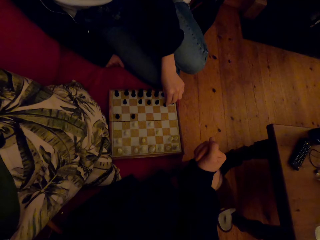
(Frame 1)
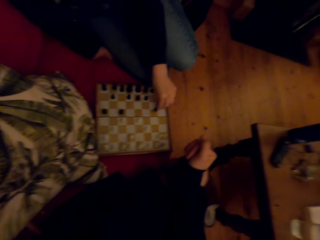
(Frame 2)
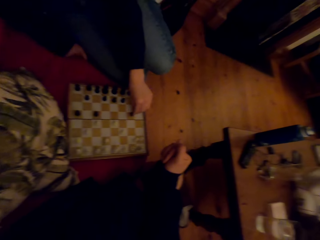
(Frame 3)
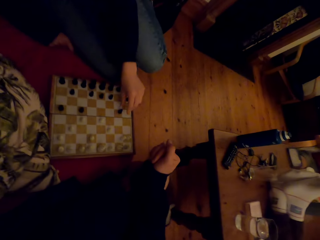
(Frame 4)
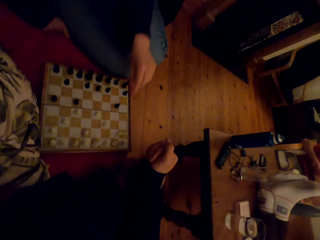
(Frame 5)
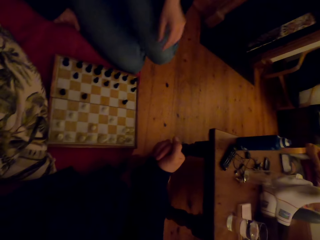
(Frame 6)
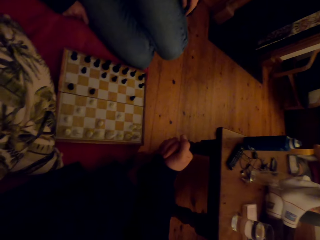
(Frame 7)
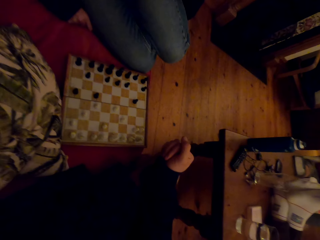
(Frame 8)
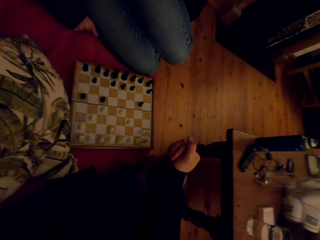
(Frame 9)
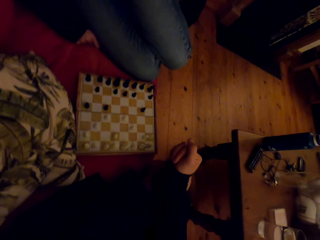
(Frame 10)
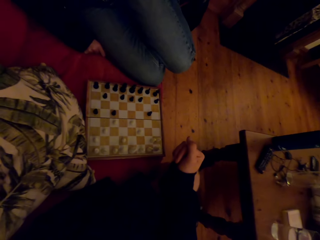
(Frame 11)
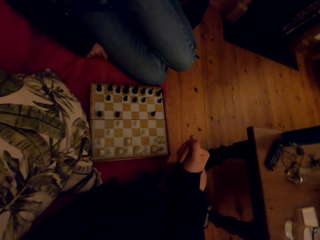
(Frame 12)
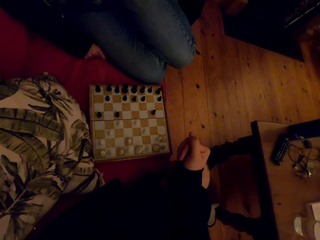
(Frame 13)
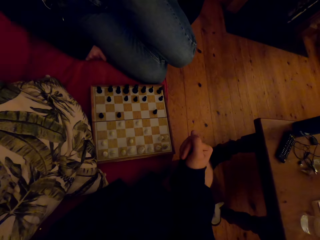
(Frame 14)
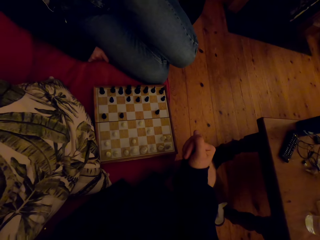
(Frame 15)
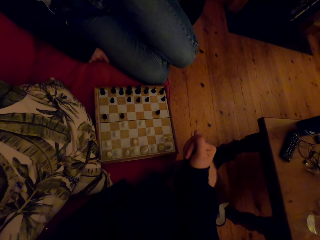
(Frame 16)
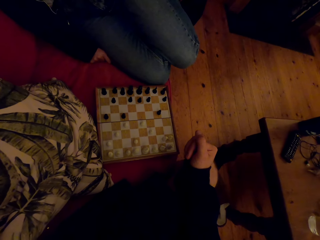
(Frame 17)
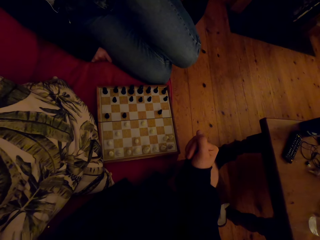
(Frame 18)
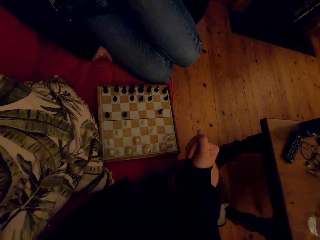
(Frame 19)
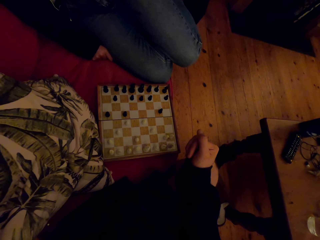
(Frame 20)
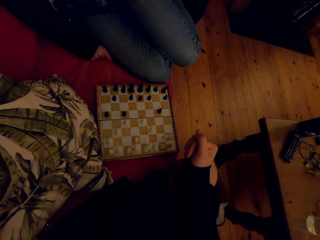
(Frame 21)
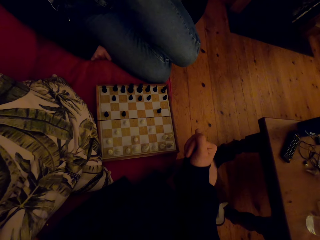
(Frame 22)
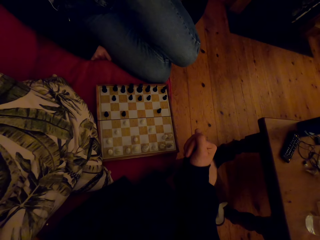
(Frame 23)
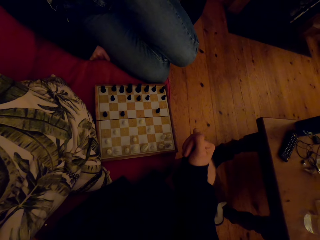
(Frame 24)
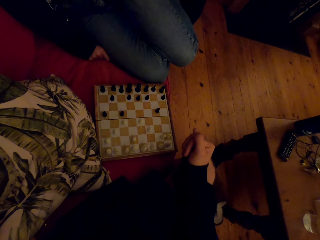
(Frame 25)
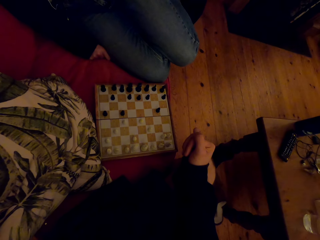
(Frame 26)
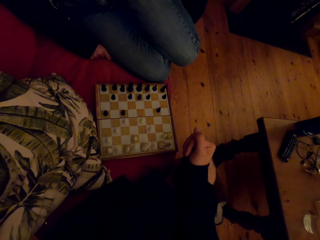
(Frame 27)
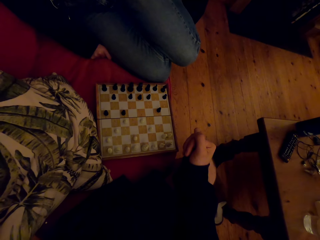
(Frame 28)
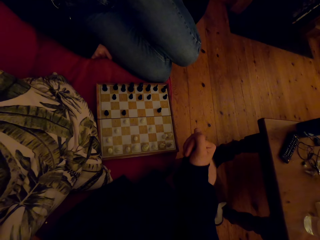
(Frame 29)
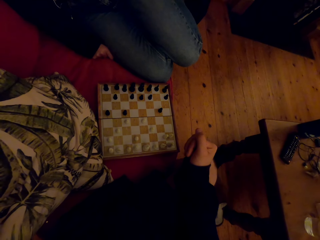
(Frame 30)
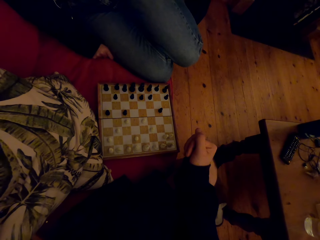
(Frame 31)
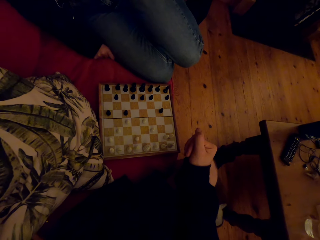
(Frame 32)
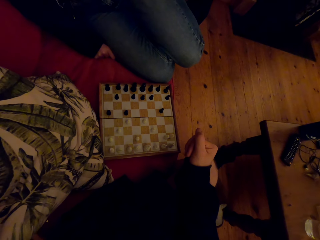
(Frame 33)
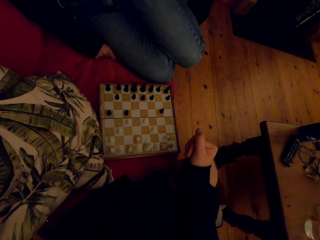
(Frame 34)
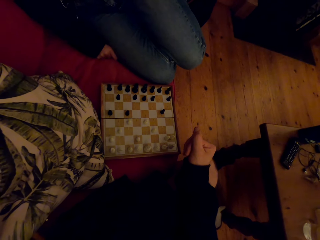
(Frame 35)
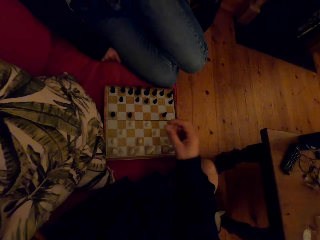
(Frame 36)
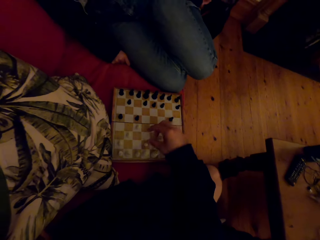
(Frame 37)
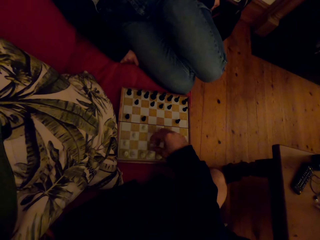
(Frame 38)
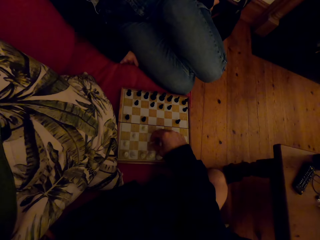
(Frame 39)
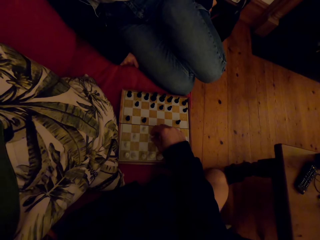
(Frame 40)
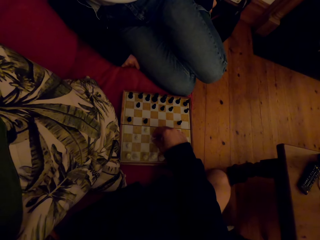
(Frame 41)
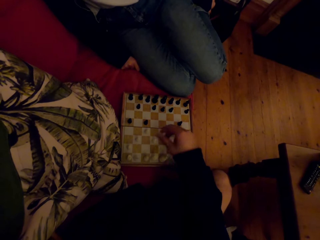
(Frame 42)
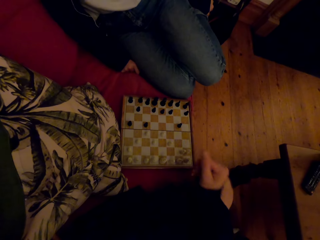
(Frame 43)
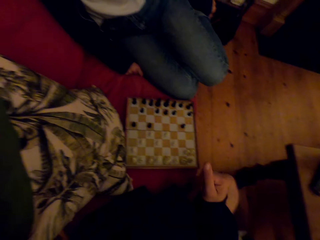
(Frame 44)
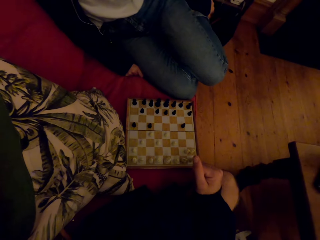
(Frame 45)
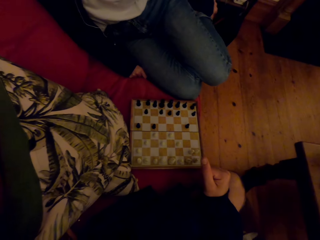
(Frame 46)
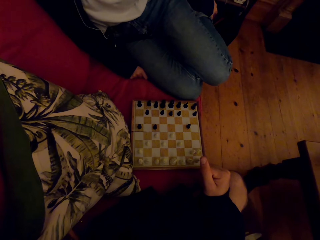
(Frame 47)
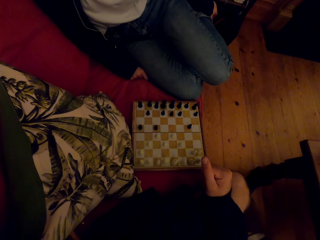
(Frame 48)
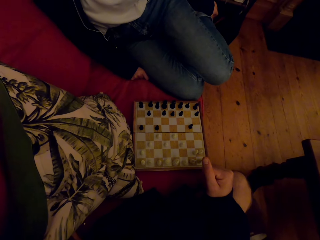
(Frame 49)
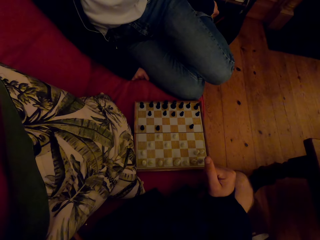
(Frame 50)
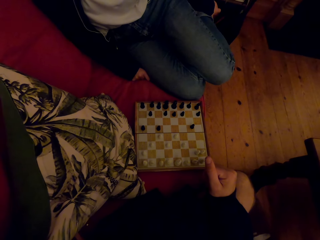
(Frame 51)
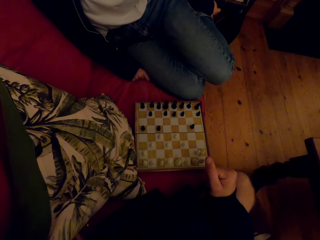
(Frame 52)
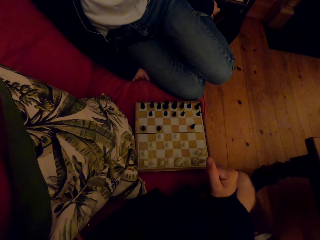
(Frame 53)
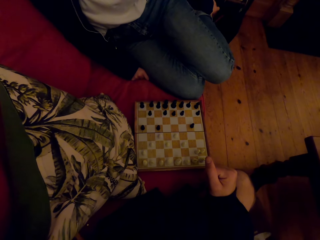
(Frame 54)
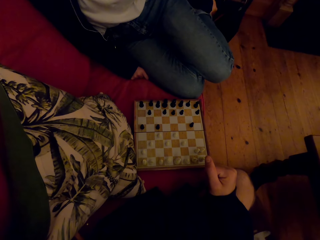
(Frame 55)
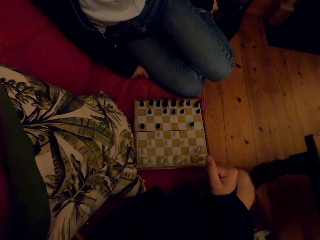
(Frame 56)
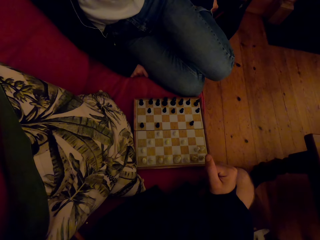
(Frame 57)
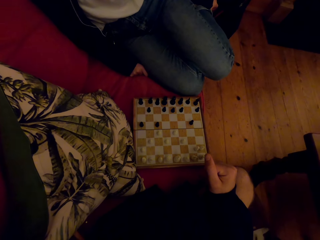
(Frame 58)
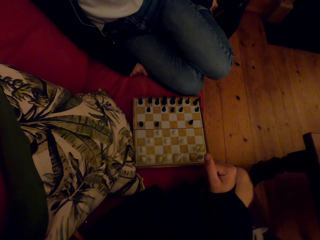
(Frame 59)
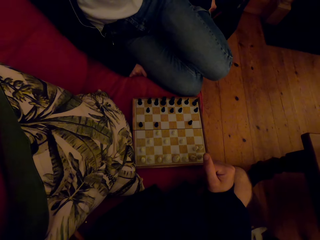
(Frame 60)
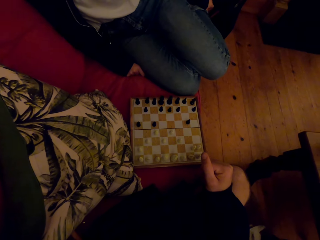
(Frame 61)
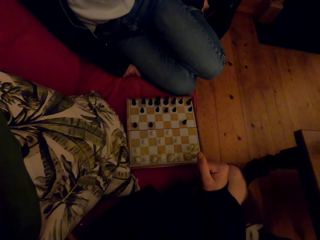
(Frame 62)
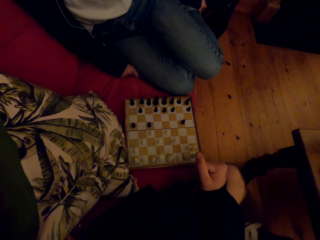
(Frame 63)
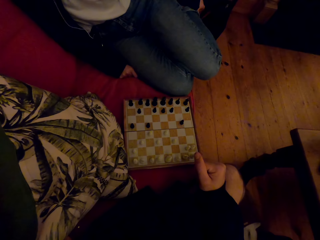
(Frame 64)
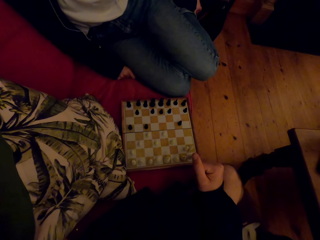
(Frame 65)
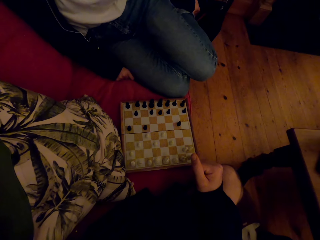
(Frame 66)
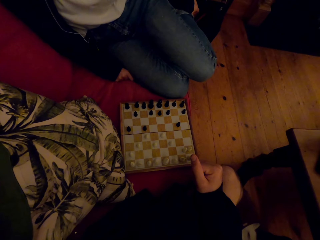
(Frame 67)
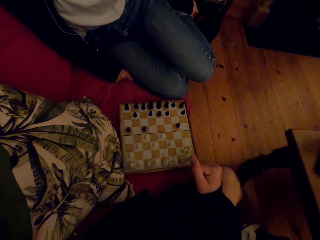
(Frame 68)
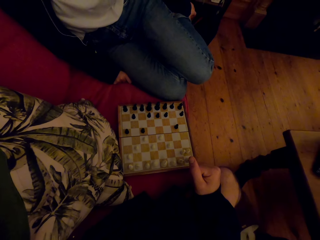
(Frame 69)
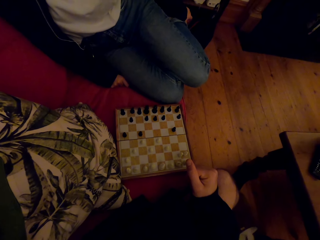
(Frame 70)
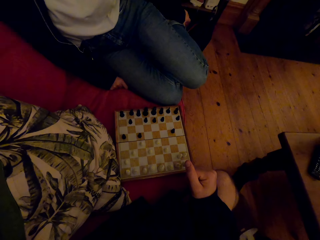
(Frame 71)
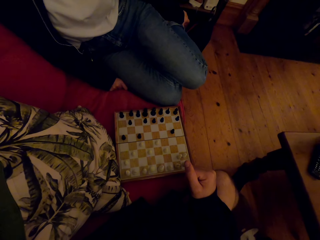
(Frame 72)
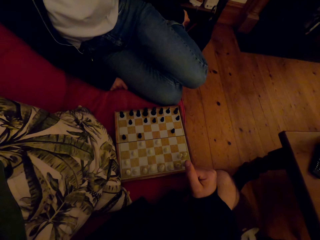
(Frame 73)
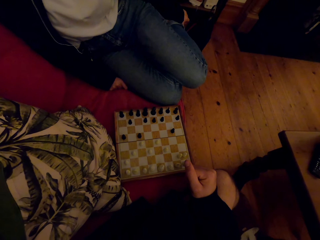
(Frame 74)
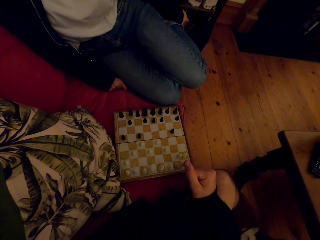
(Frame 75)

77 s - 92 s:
A person plays the chess game with the camera wearer. The camera wearer talks to the person. They play the chess game with the person. They talk to the person.

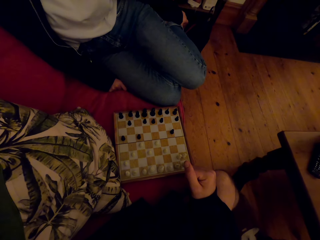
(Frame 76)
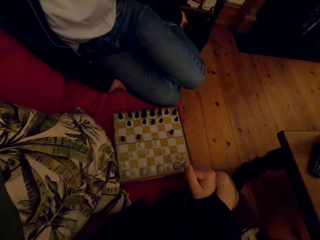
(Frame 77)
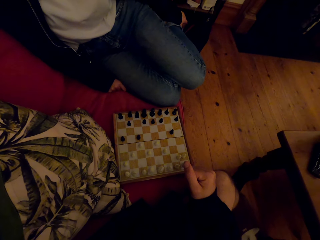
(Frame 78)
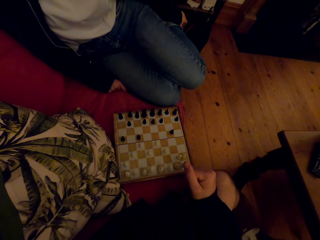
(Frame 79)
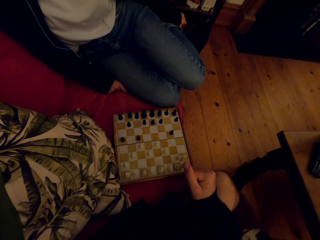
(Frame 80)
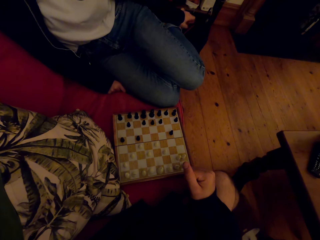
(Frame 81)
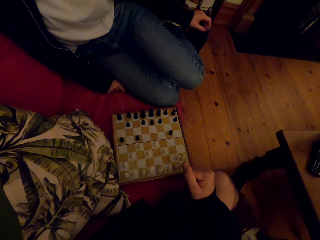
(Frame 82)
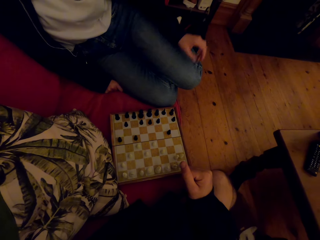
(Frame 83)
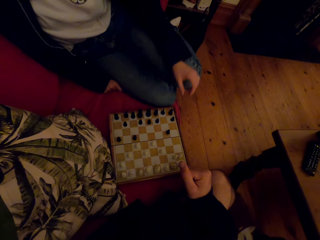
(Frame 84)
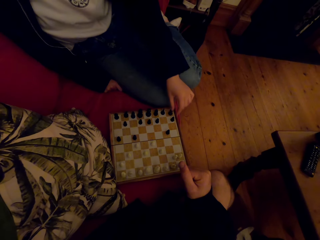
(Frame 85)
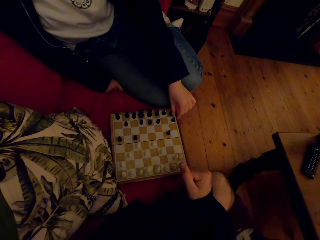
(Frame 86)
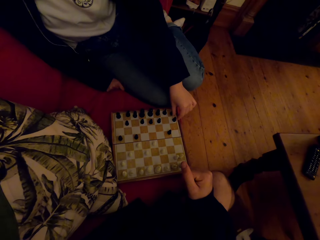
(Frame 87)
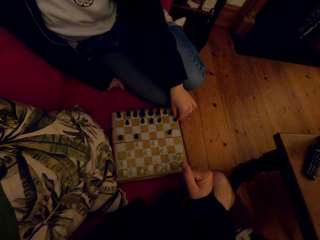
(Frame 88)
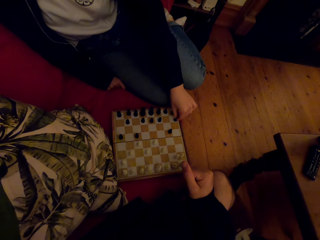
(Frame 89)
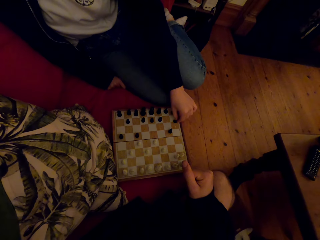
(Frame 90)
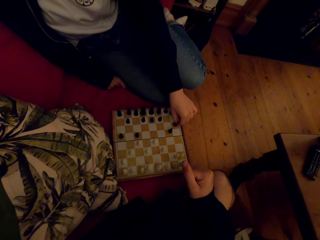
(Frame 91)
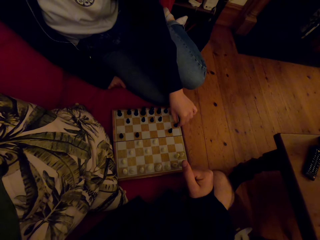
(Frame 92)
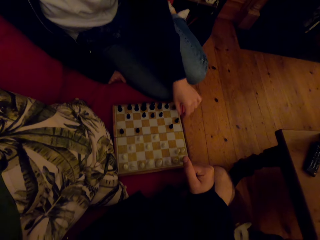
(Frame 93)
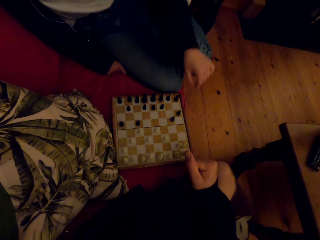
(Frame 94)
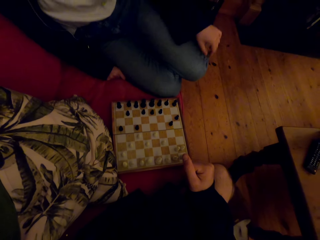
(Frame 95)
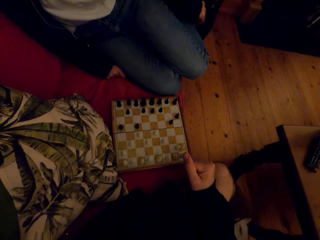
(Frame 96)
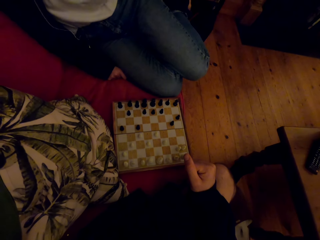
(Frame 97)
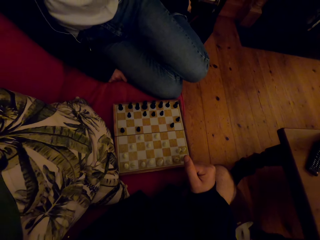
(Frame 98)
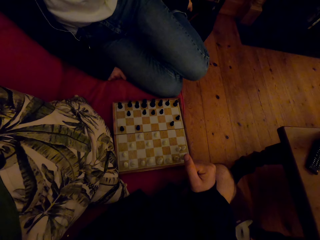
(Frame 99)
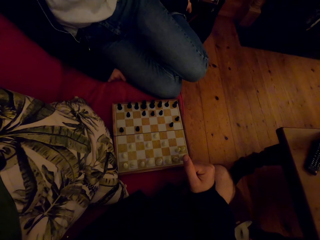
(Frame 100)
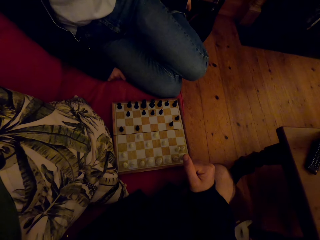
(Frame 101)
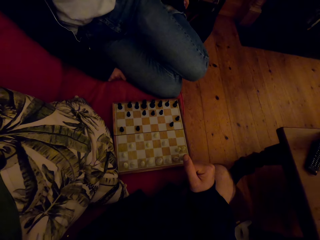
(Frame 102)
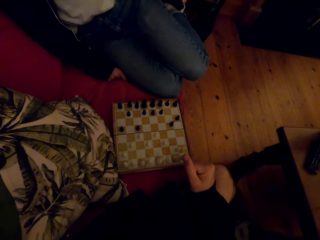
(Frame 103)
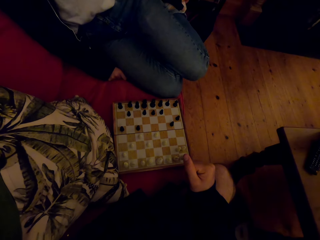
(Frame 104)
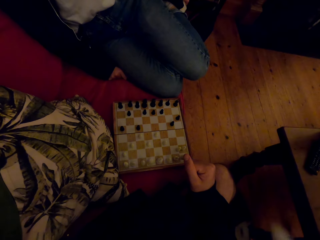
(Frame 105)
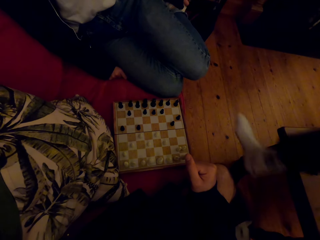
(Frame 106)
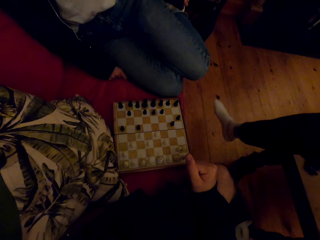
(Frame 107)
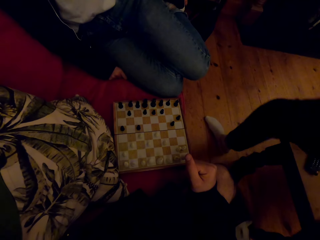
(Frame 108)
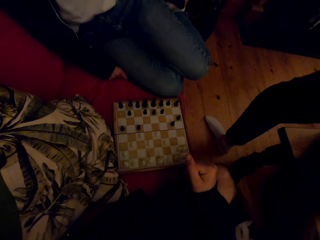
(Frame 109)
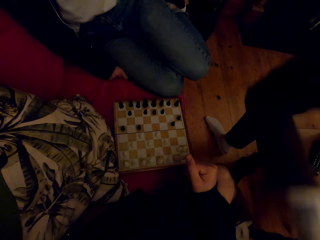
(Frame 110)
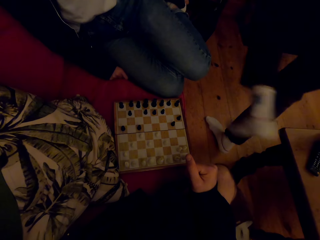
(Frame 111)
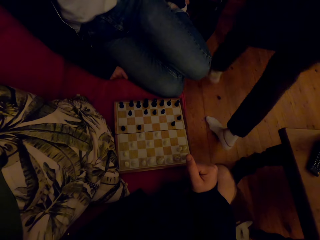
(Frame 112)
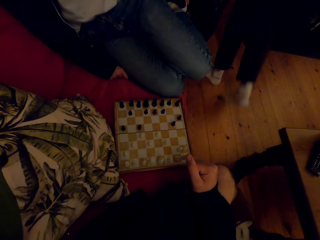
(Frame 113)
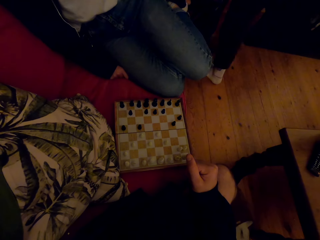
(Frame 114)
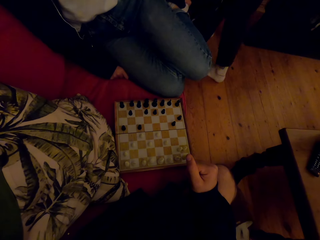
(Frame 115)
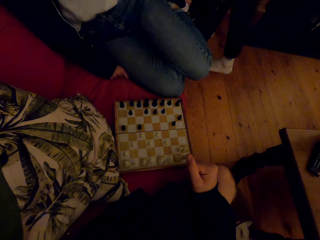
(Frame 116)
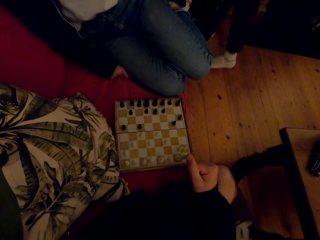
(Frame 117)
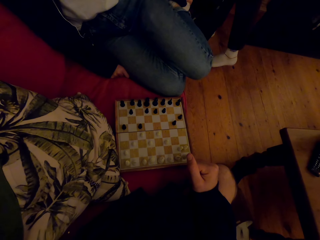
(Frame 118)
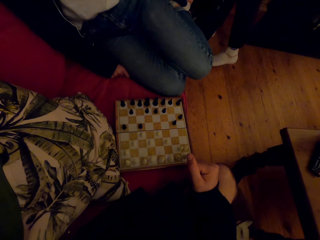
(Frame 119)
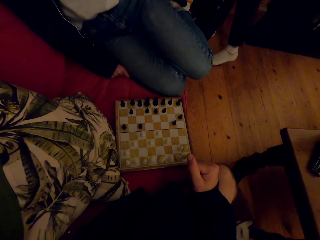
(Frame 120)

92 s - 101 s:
A person plays the chess game with the camera wearer. Another person walks around.
